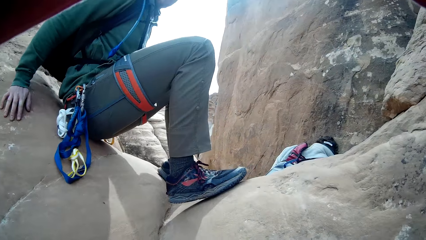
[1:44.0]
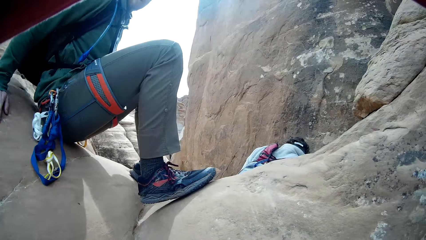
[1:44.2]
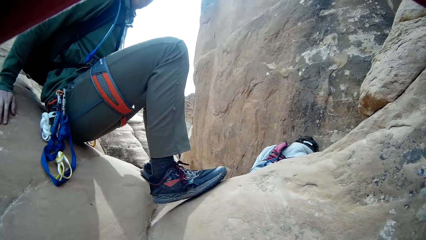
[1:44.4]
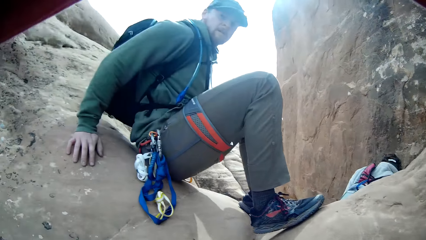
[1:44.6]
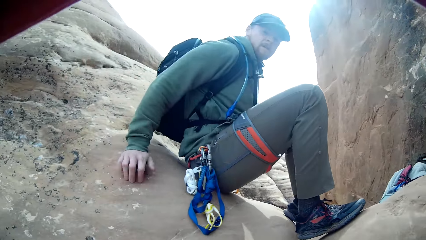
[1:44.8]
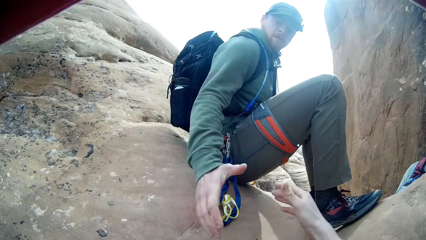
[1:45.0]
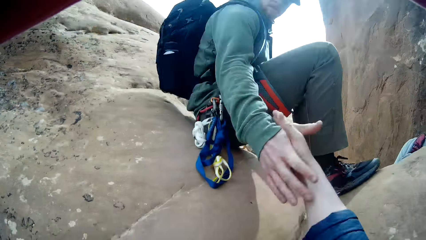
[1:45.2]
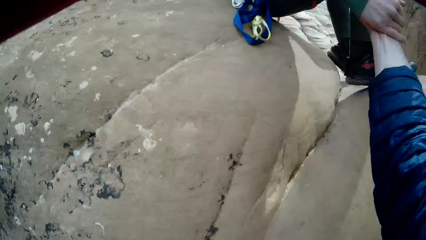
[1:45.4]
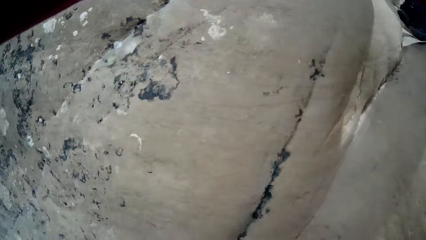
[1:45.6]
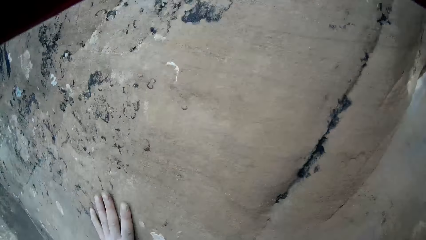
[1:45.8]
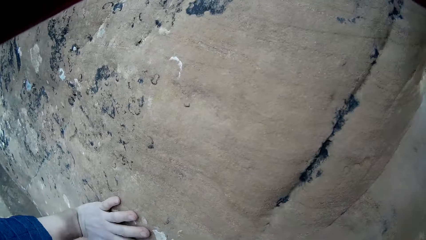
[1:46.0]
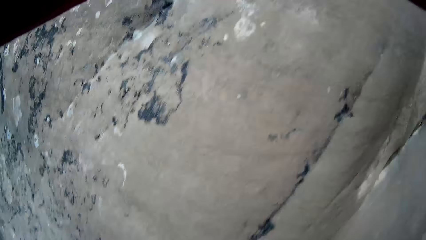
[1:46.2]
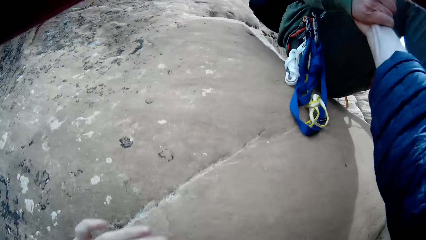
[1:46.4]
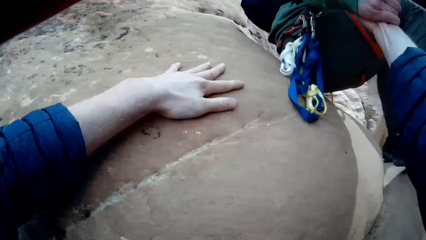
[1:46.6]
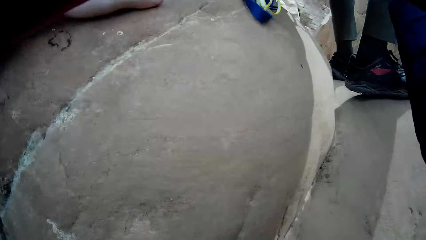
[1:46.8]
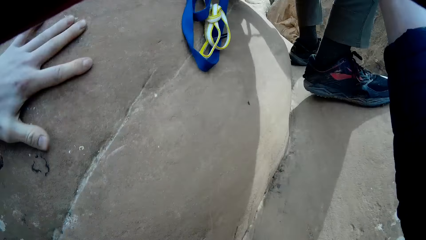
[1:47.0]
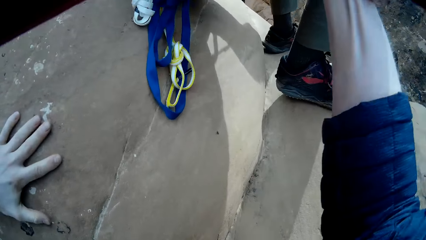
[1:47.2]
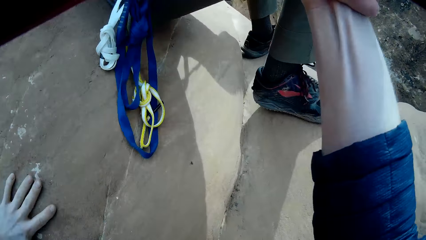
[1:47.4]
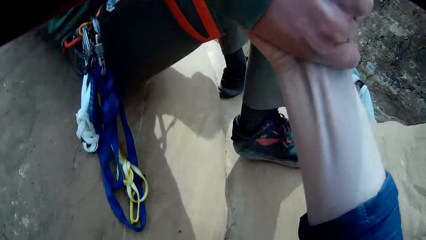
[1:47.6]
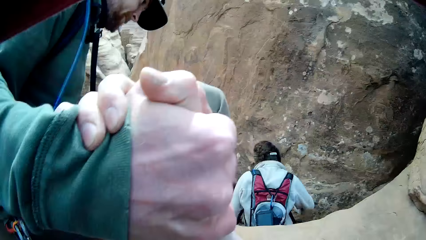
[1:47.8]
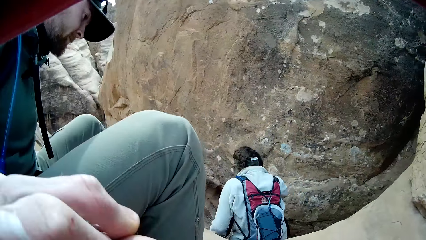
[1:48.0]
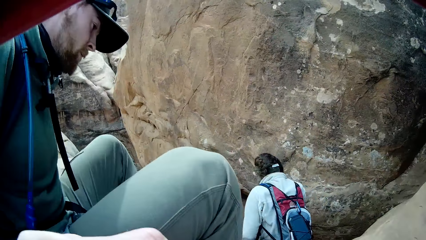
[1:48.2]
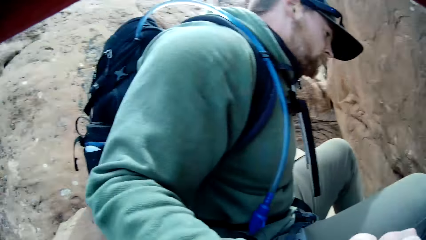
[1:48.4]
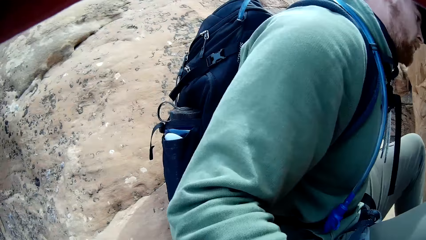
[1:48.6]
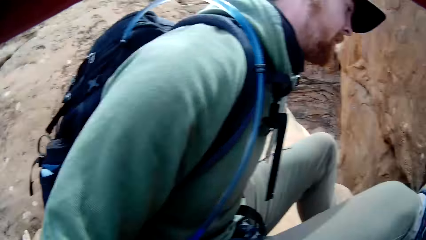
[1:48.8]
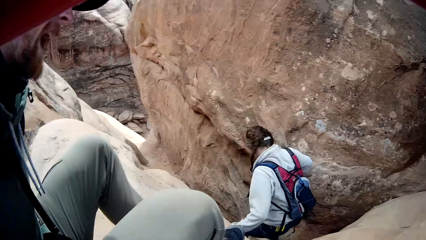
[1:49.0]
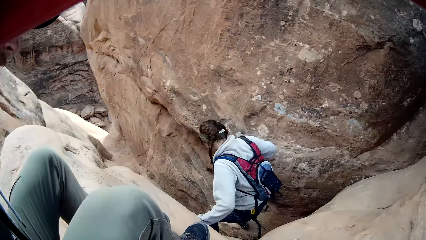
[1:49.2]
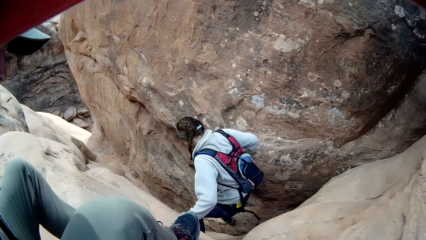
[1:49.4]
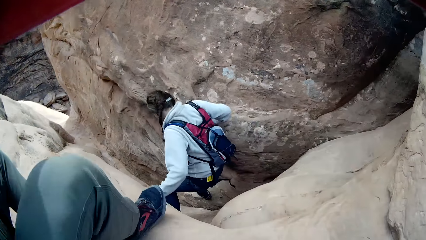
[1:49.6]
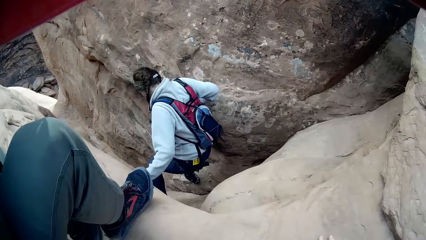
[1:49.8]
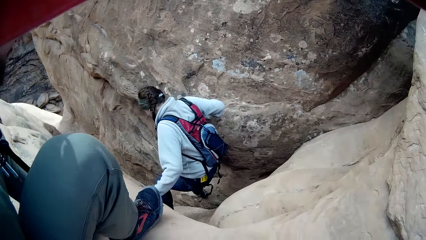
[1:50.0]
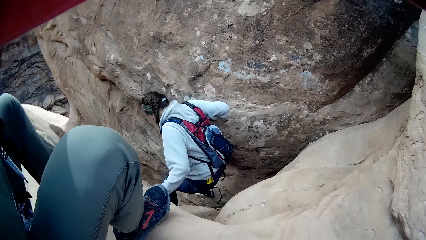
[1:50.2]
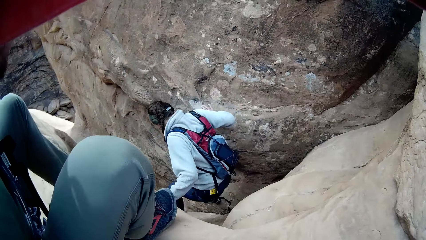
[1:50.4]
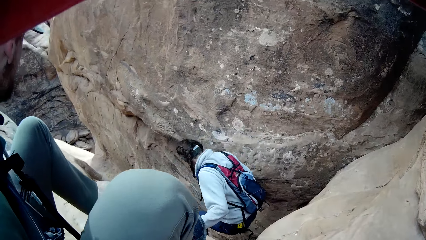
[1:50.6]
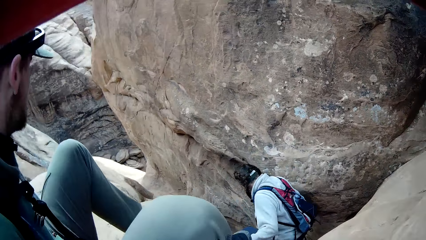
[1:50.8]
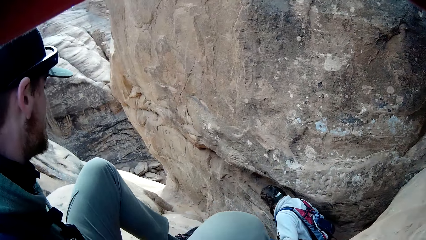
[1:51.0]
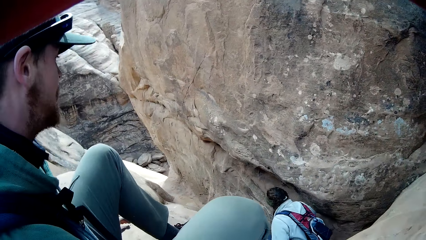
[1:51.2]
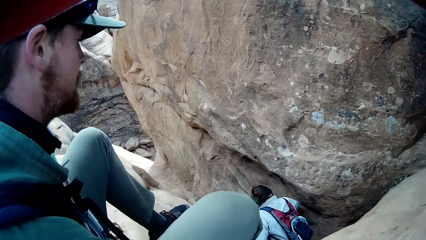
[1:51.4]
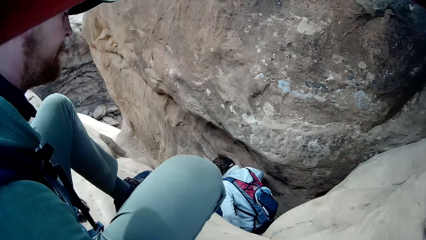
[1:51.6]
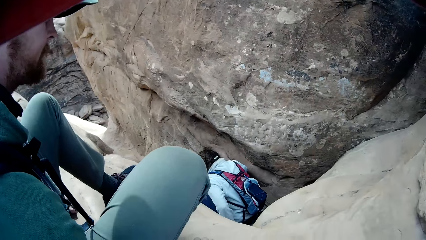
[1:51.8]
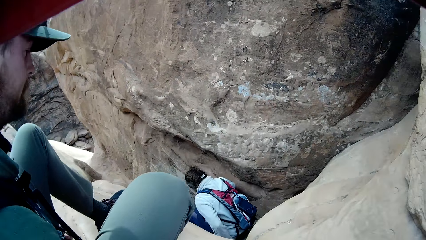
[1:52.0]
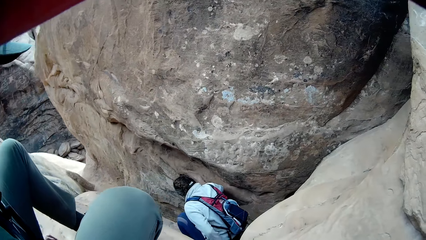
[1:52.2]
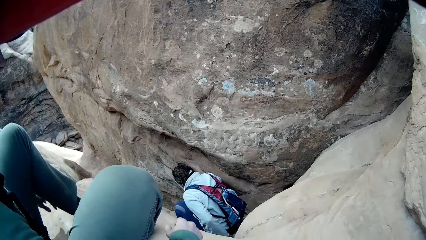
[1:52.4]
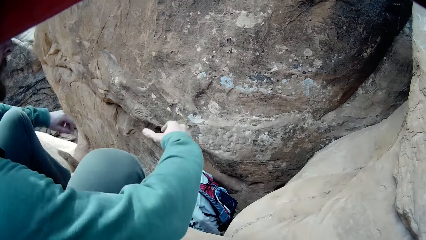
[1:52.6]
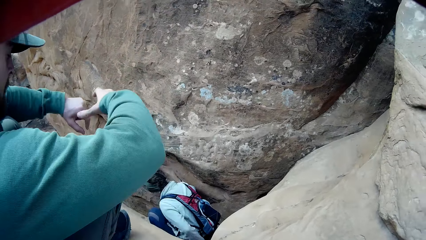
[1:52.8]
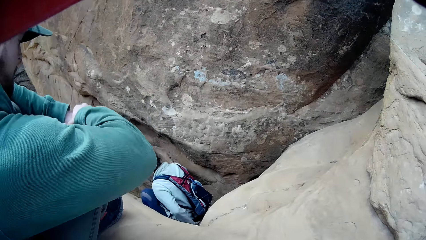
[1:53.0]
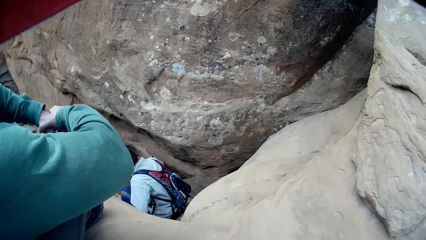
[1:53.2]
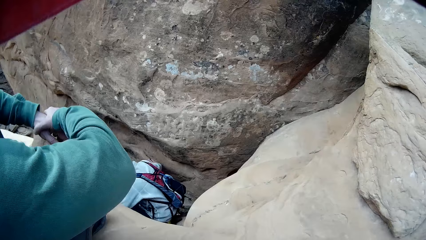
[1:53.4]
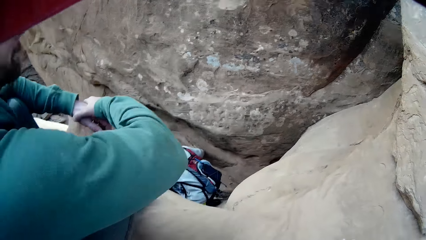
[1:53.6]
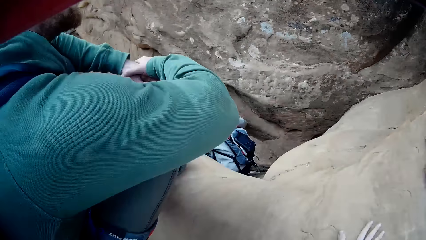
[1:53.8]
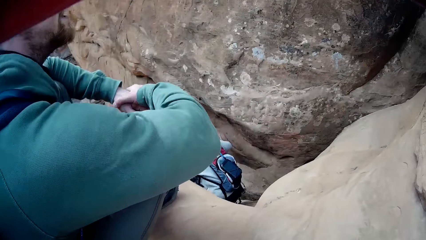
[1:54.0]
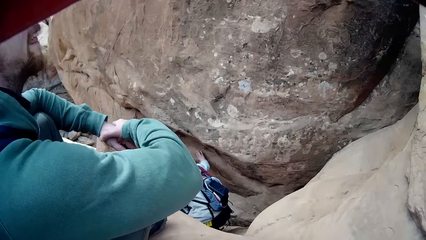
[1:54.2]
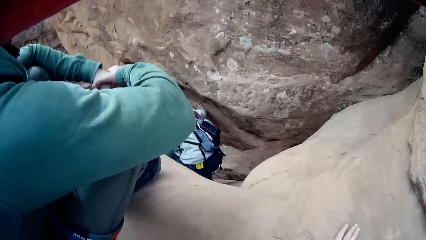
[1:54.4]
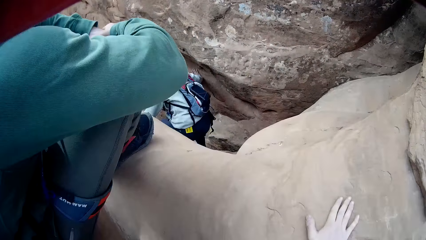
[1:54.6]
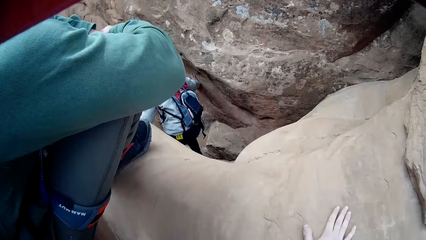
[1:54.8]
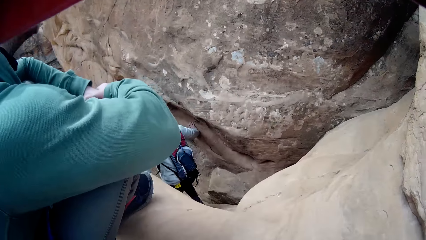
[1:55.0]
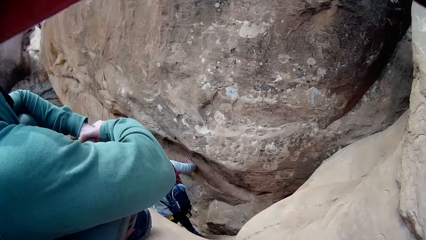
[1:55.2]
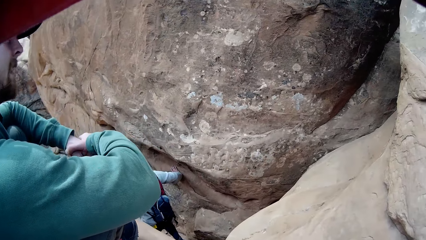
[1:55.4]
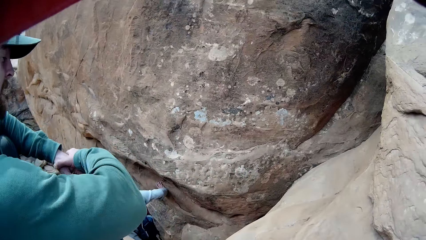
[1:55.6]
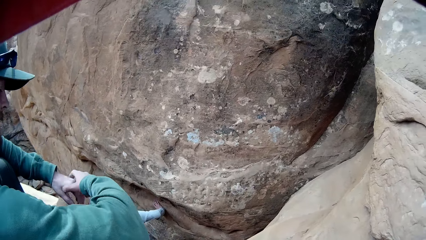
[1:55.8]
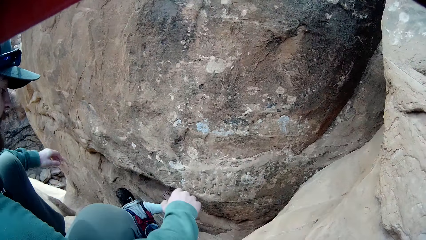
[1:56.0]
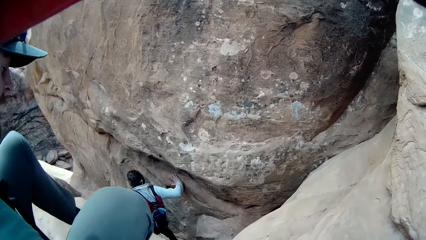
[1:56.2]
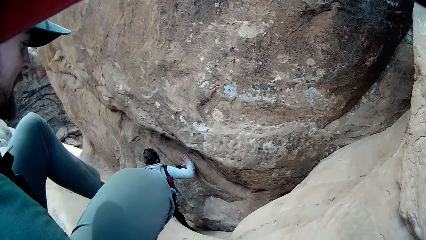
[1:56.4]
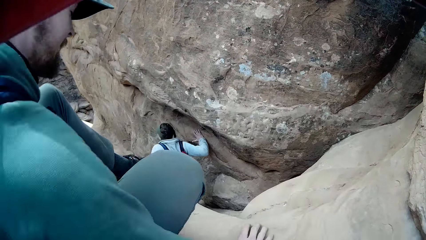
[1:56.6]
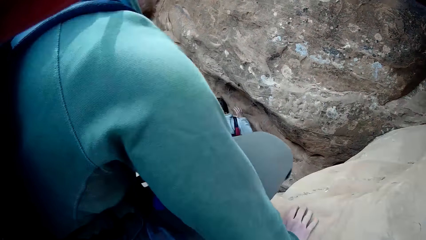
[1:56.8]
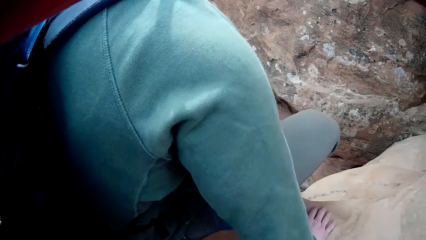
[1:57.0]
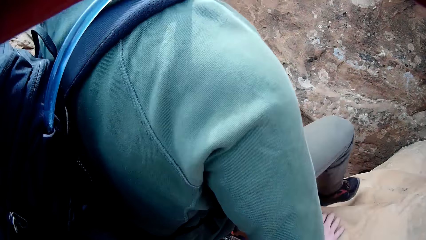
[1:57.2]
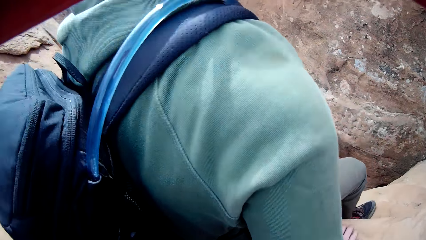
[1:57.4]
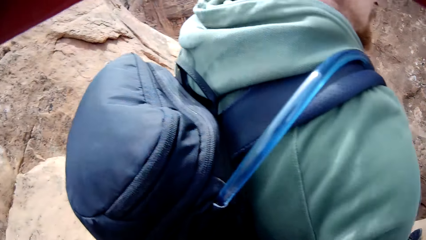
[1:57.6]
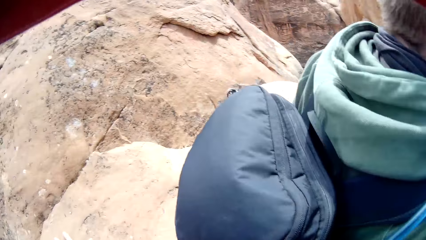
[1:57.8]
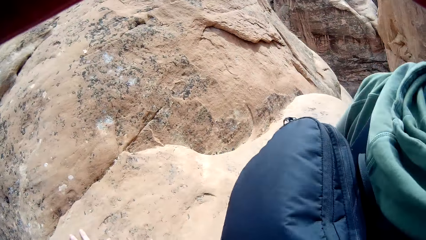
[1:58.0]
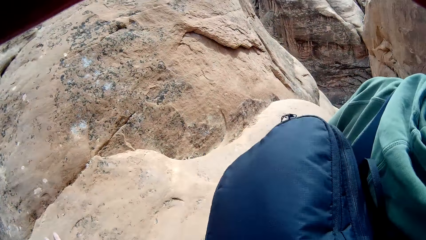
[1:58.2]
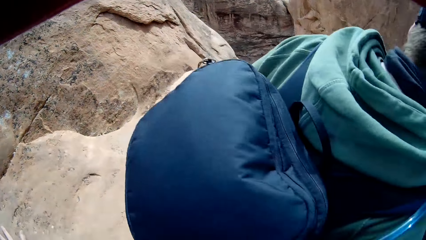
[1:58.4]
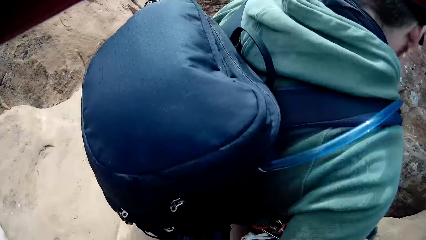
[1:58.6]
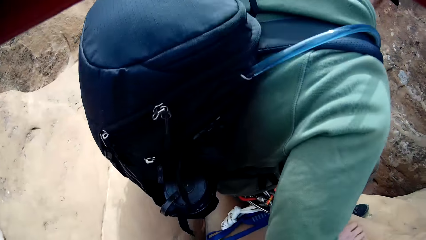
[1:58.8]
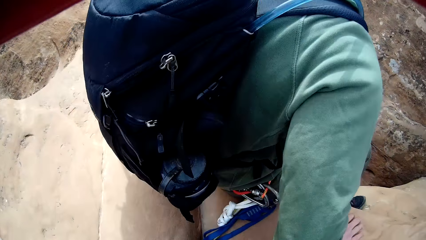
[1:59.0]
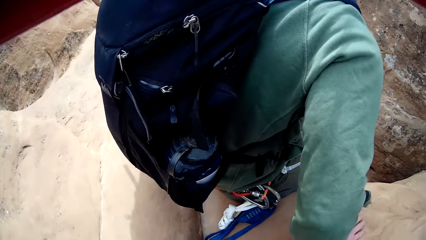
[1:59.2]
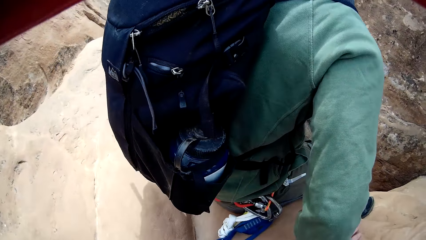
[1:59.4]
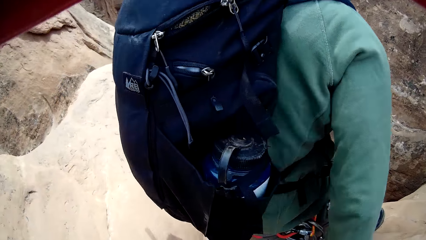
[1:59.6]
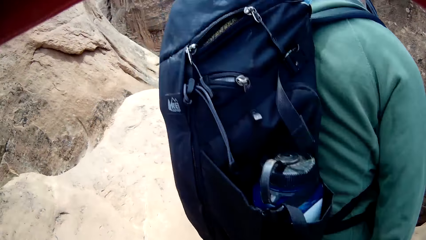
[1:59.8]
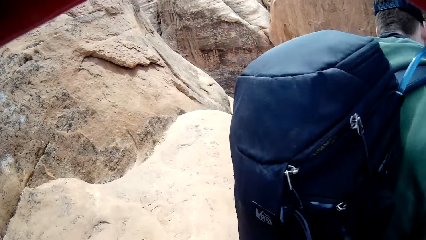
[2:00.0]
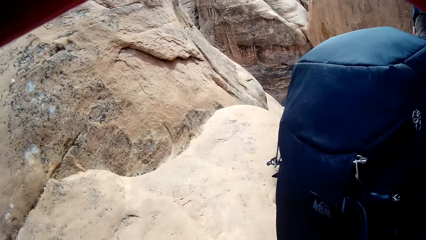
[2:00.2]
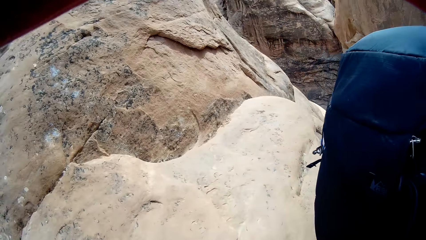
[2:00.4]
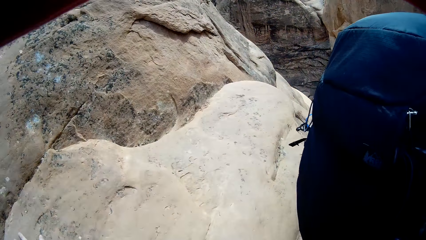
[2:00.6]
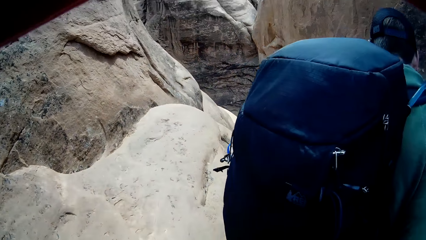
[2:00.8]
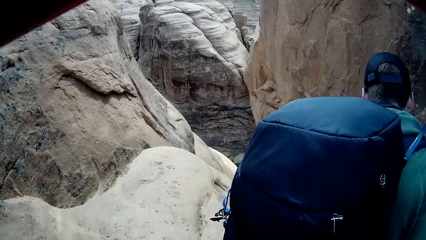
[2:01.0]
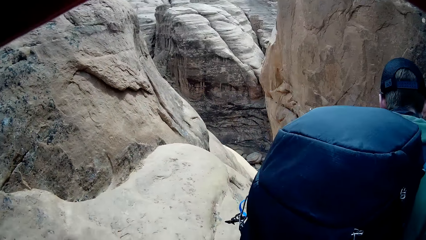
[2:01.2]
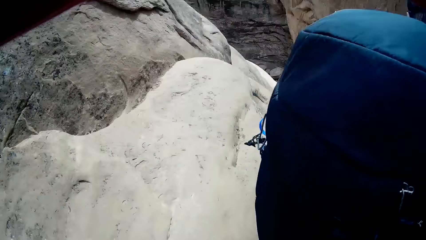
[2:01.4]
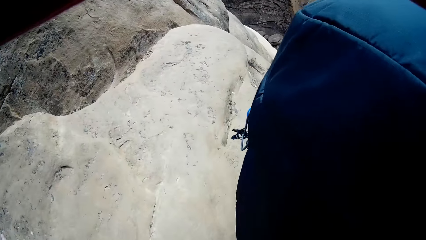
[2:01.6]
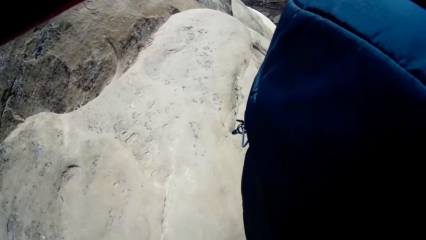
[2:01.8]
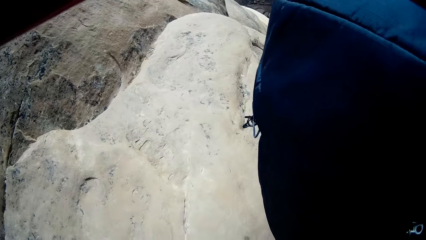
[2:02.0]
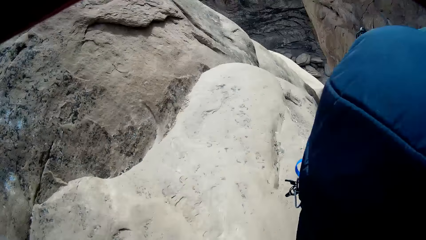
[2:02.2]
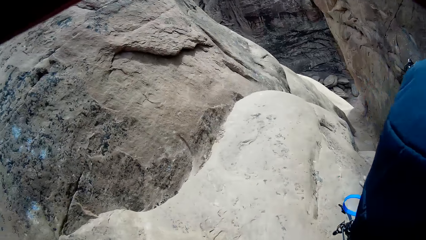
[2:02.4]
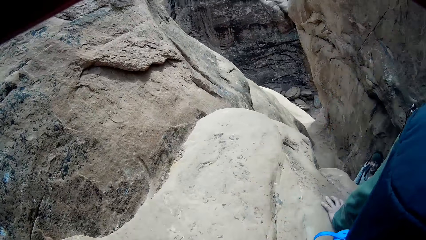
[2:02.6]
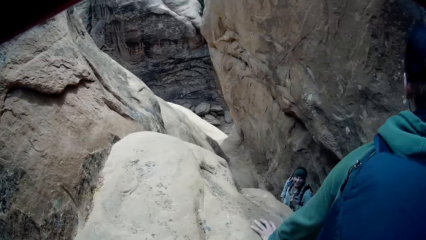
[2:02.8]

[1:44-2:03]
A man pulls the camera wearer up the rock. The camera wearer places his left hand on the rock. A person goes down the rock. The man places his right hand on his left hand. A woman climbs down the rock. The man goes down the rock.
